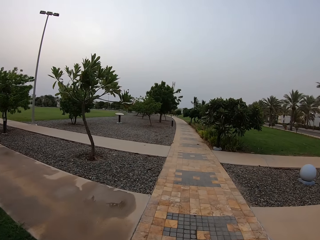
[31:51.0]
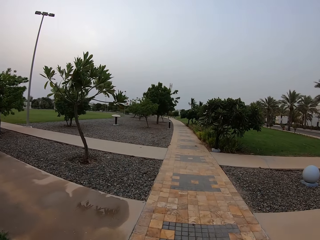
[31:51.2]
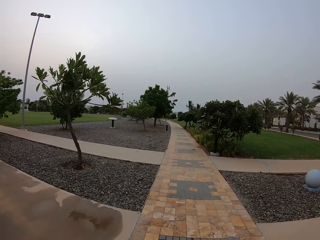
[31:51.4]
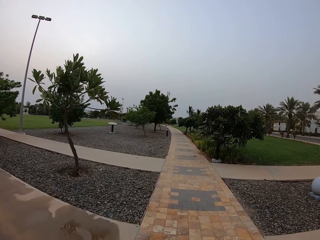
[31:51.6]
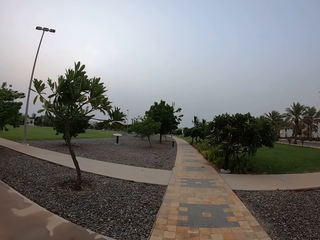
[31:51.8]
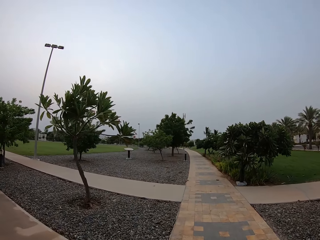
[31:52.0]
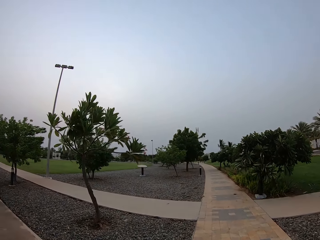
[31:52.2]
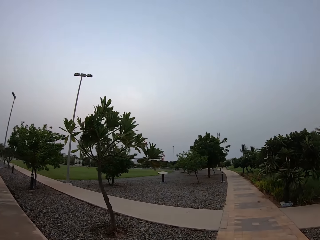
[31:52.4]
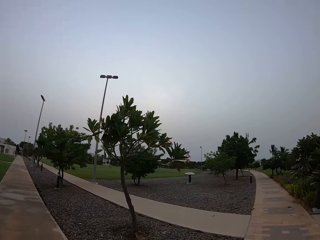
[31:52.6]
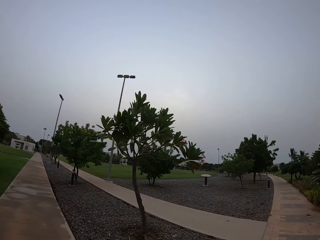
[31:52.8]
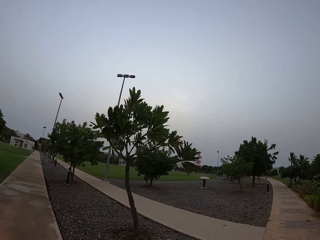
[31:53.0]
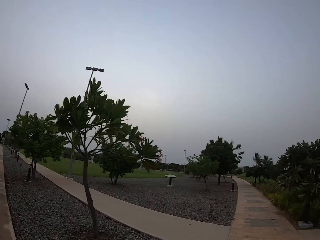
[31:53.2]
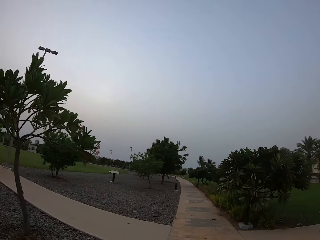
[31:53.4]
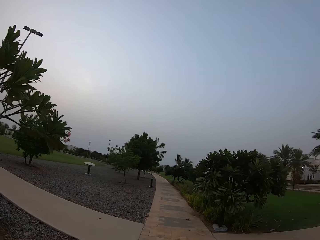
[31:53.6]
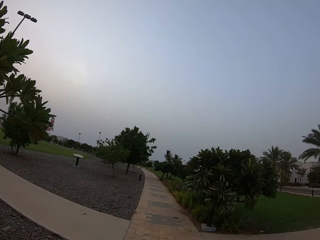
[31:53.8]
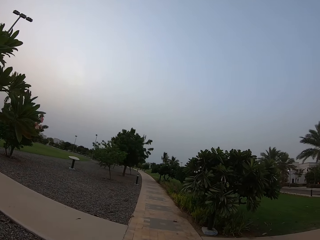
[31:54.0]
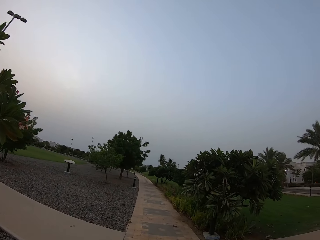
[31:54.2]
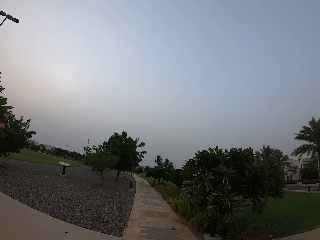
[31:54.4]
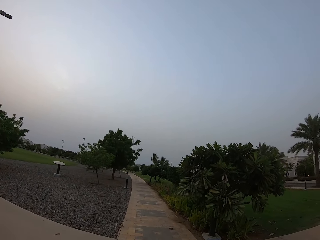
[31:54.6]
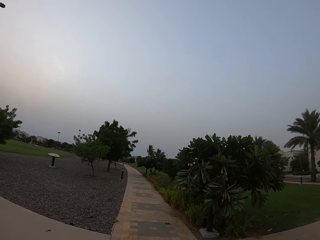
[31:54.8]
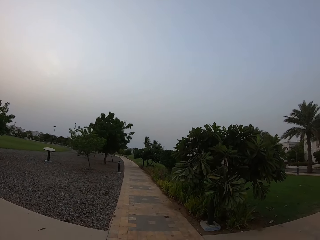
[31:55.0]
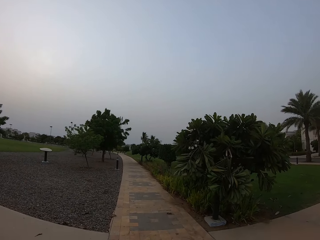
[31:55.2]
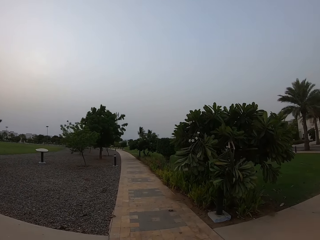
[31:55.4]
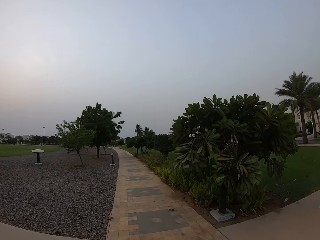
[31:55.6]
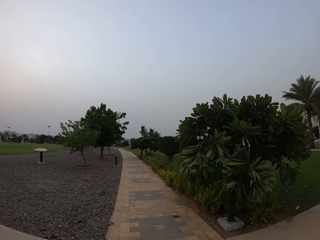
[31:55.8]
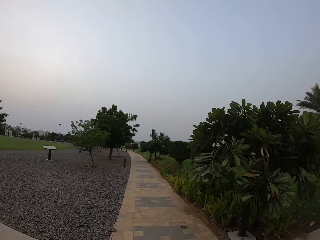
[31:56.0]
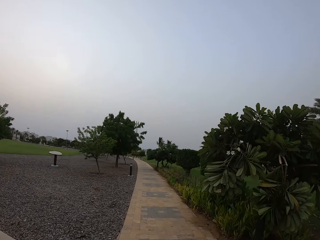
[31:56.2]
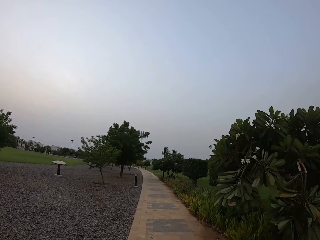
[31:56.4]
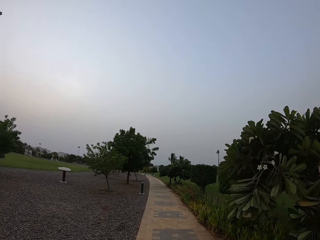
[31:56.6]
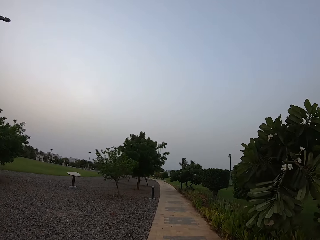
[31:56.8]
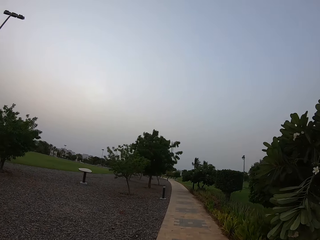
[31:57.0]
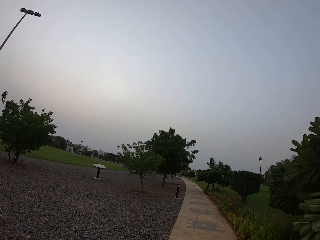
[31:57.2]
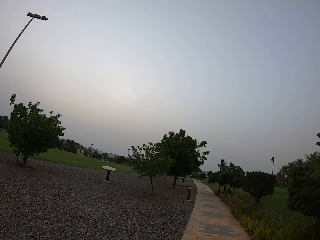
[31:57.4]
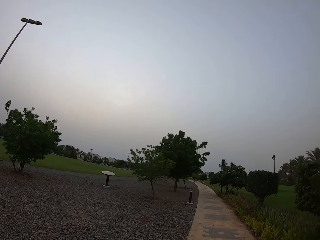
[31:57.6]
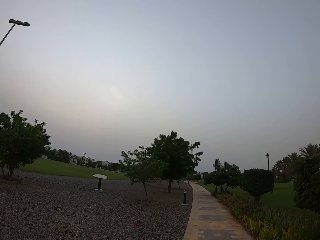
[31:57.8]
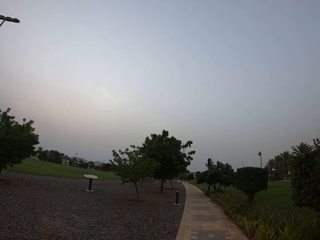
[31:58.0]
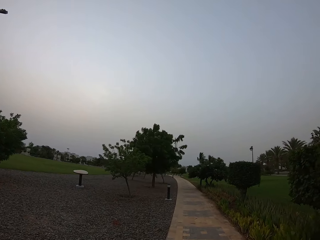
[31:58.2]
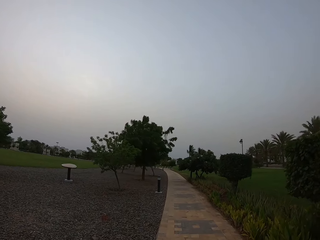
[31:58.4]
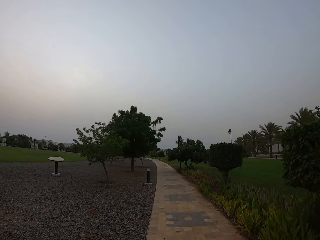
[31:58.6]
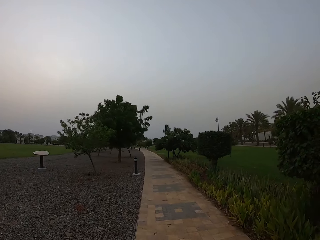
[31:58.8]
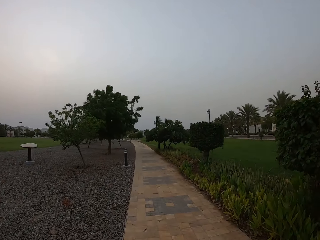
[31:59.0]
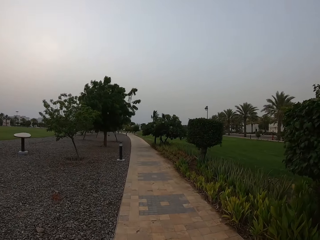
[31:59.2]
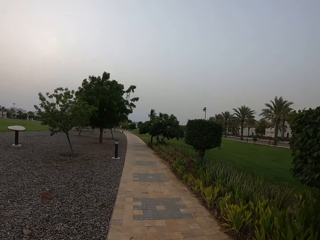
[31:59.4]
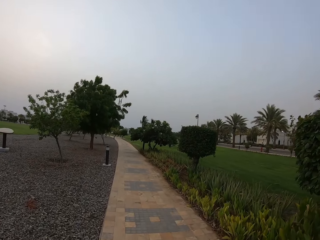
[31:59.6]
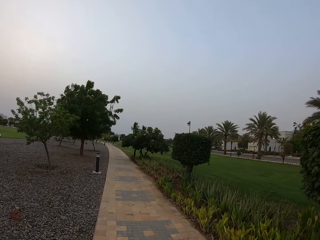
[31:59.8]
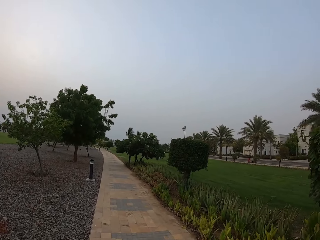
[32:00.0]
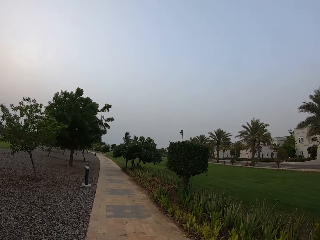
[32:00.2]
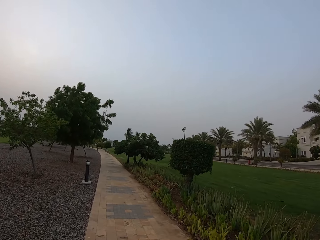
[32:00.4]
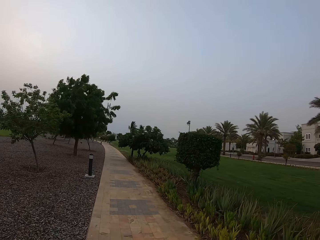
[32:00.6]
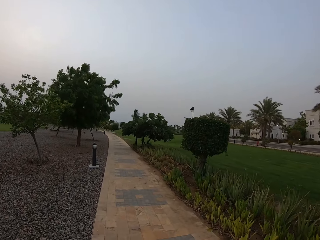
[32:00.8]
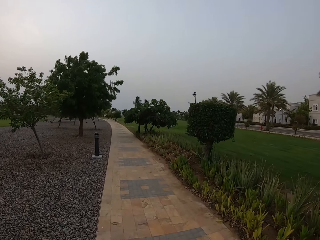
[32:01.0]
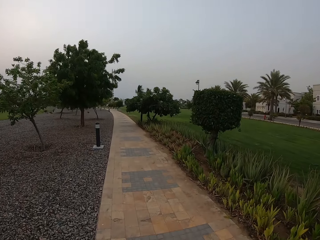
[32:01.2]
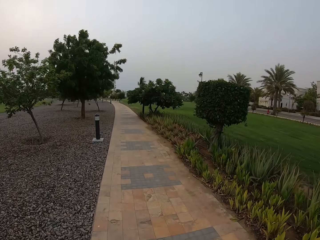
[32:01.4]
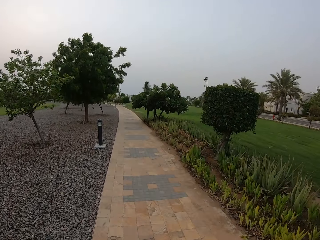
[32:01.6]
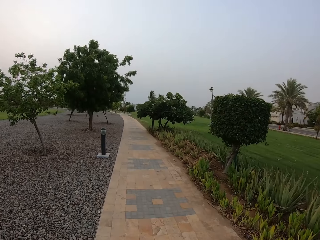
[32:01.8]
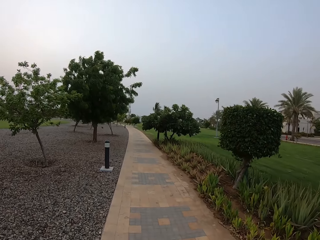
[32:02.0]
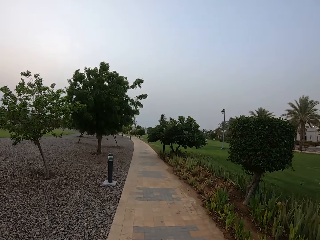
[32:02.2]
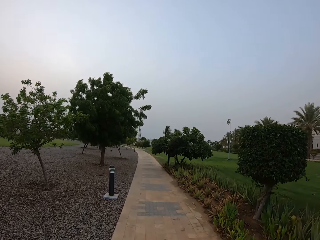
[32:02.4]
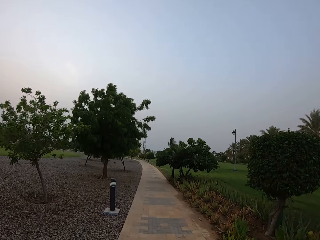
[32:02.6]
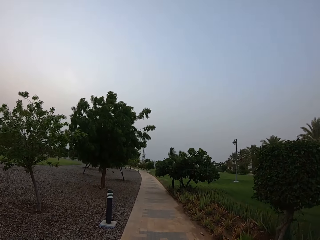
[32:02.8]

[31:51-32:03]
The camera wearer looks on the walkway. They look at the ballasts.

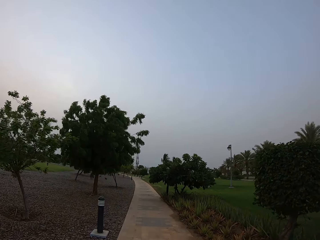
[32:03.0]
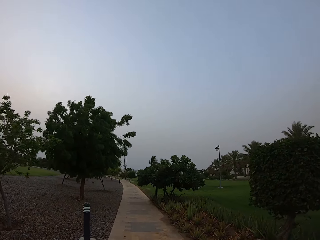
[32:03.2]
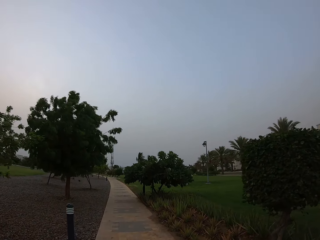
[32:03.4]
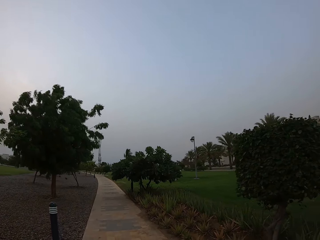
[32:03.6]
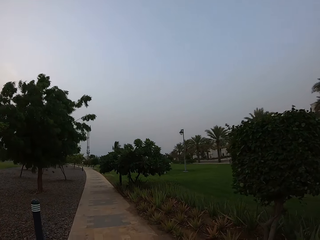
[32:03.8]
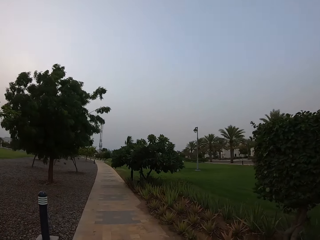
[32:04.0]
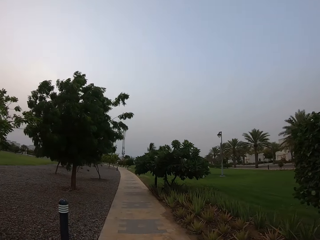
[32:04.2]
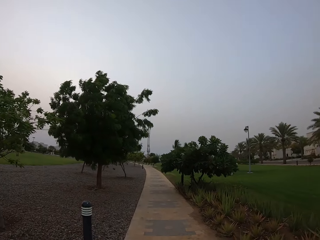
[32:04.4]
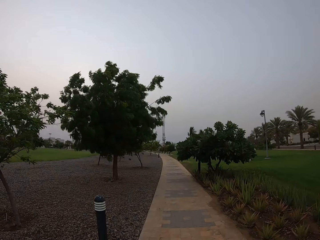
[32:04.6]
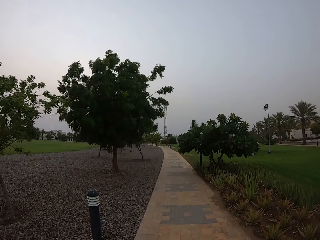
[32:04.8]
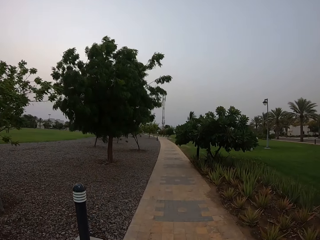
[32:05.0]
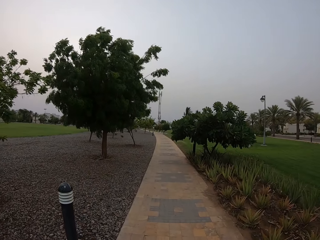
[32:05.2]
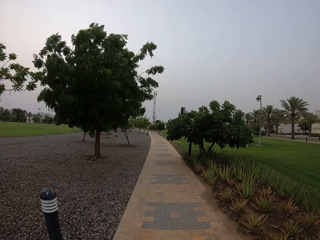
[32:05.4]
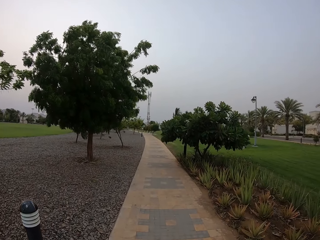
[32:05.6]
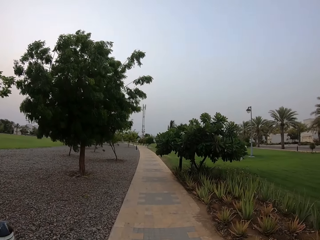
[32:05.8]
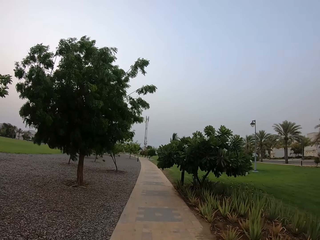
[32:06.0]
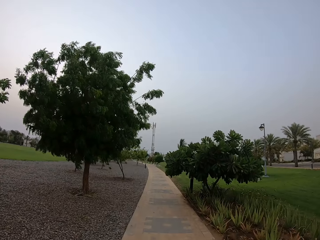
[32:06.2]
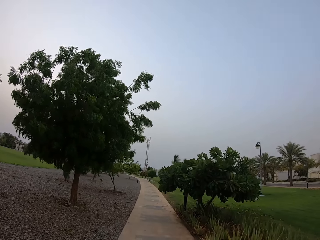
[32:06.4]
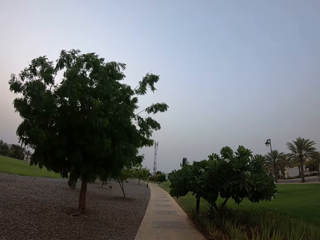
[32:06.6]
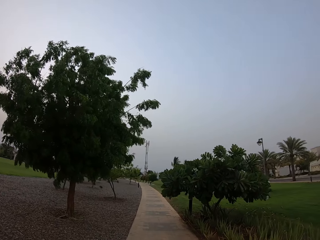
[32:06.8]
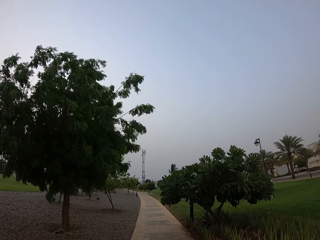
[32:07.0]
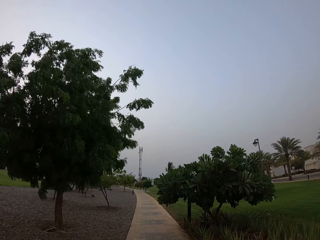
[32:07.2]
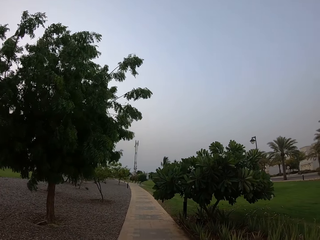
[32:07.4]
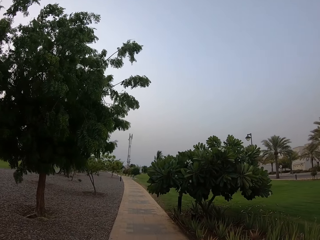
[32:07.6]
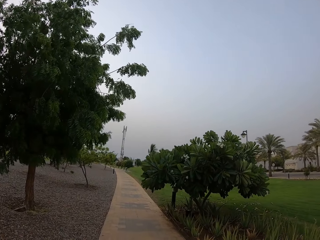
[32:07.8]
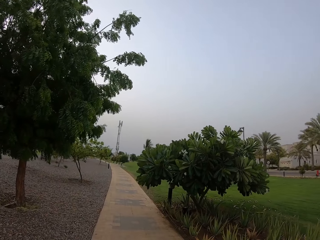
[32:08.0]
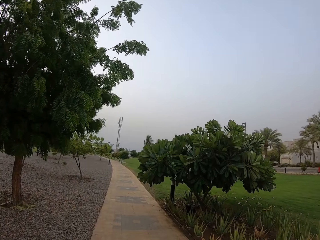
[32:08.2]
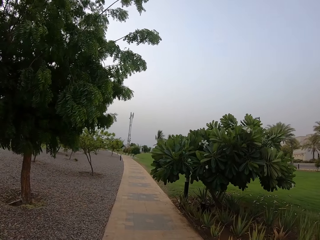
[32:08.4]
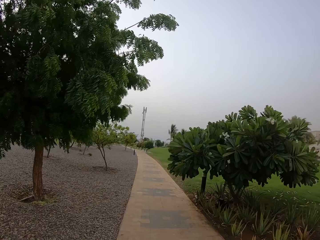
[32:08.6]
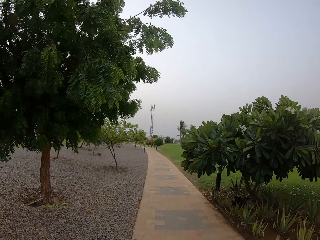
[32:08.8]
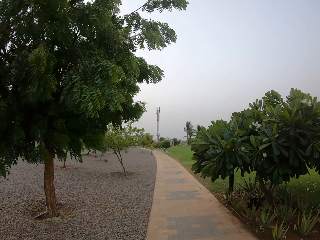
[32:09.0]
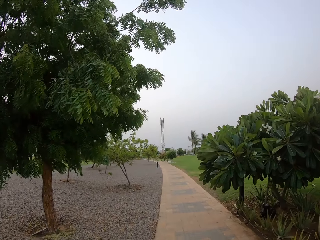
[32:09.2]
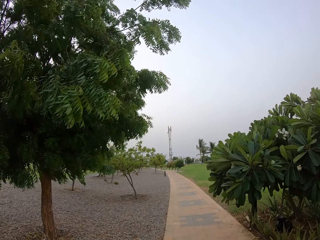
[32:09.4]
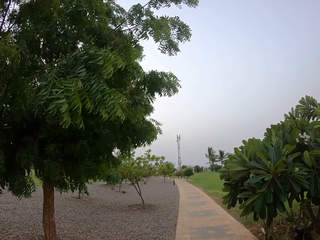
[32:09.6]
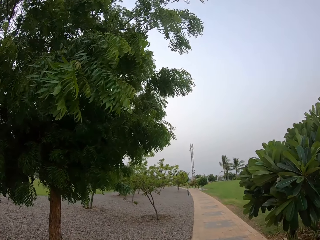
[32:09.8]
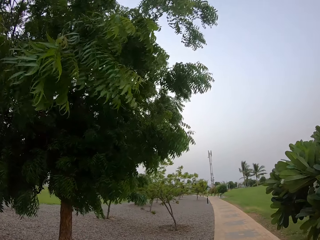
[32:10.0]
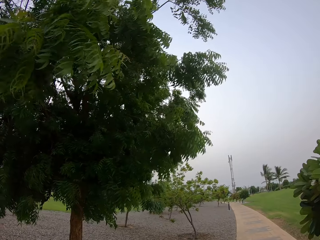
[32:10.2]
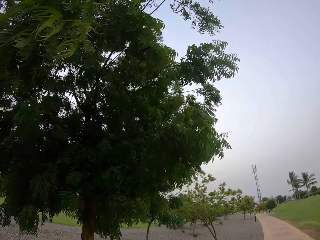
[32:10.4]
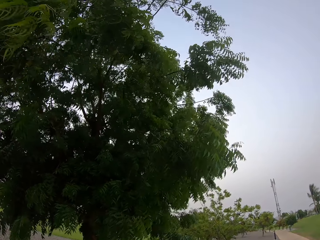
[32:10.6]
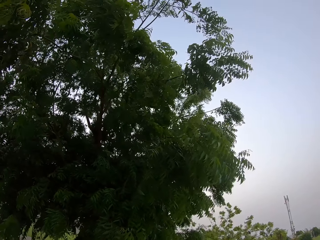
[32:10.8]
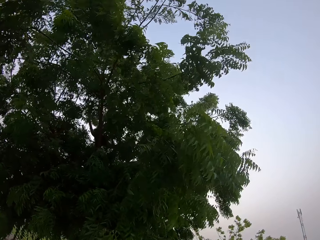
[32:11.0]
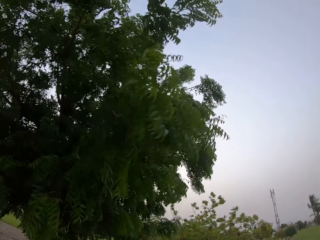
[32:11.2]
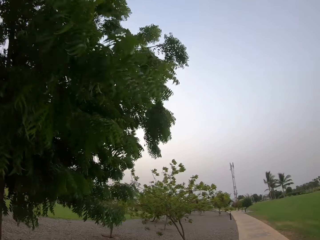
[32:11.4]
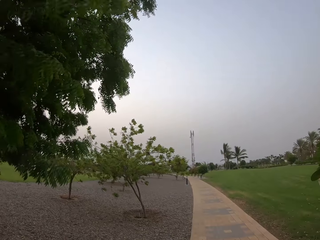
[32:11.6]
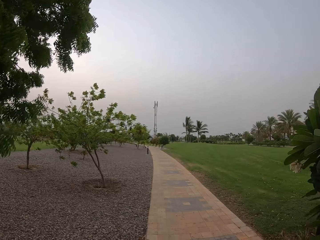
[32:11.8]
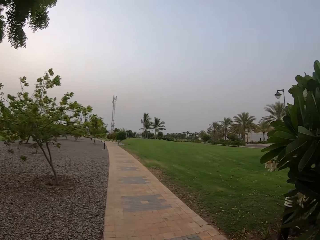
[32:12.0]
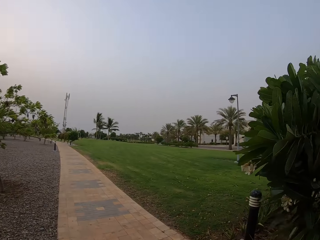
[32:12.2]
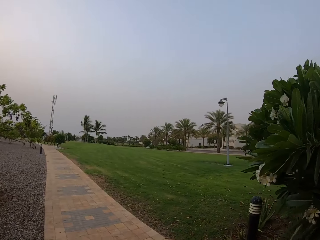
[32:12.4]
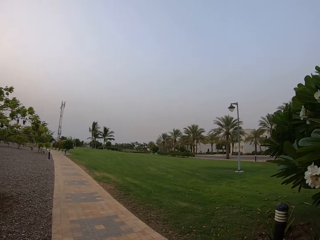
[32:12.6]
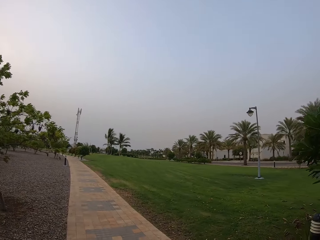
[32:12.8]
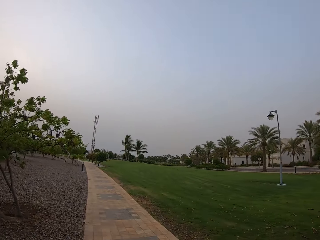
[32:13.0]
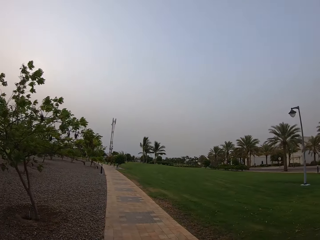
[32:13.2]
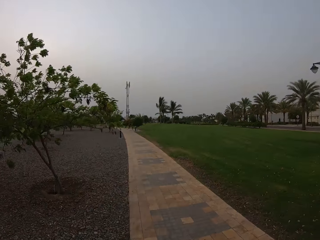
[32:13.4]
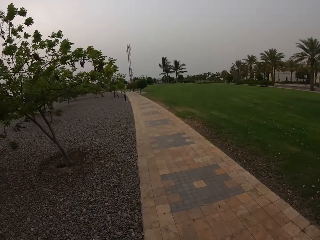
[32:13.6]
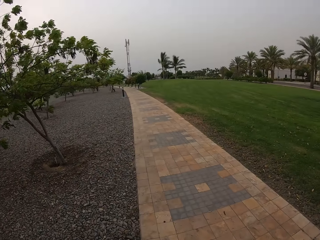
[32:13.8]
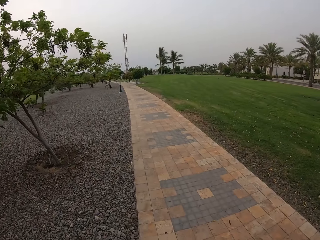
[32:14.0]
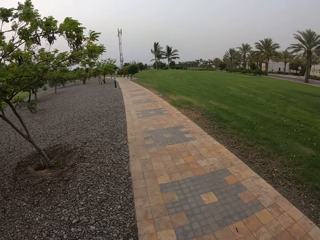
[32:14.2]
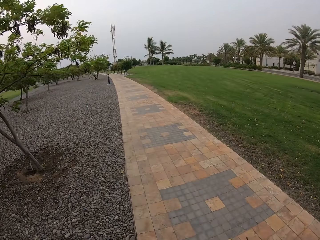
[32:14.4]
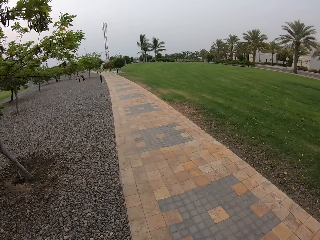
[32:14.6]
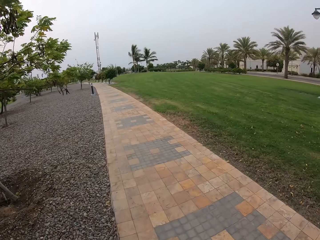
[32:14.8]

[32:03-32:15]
The camera wearer walks on the walkway. They look at the tree leaves. They walk on the walkway.
